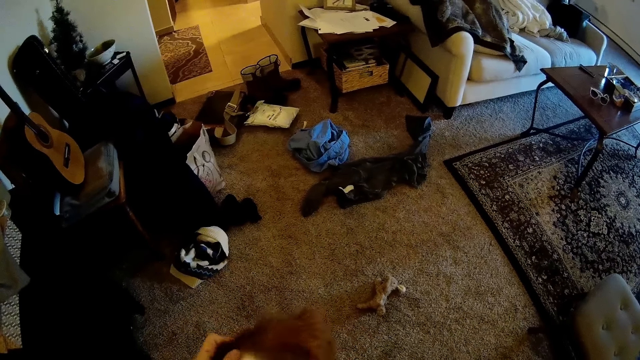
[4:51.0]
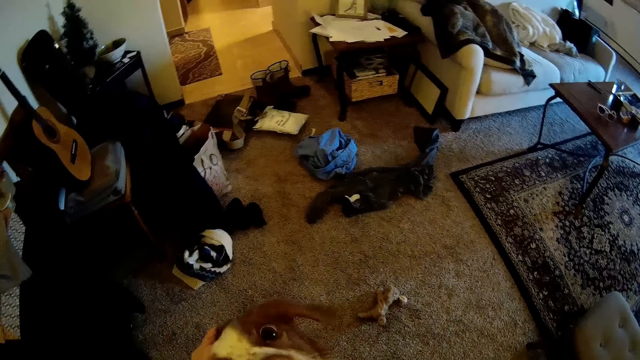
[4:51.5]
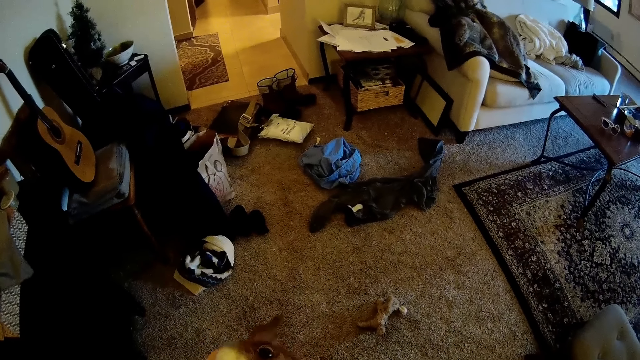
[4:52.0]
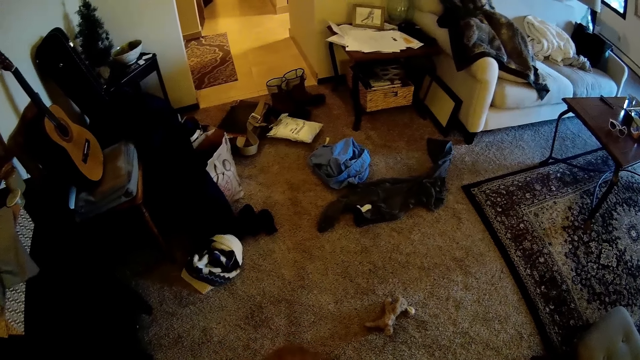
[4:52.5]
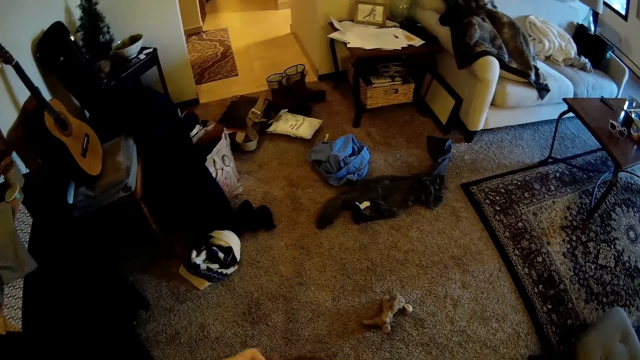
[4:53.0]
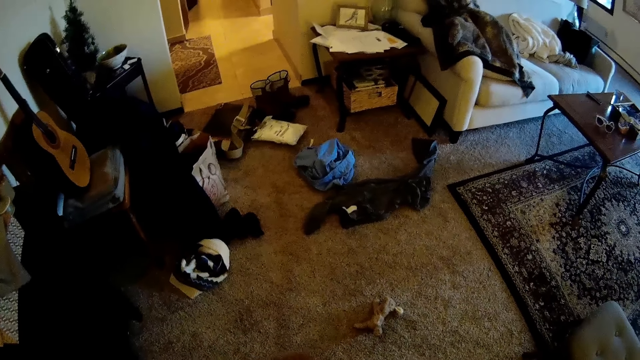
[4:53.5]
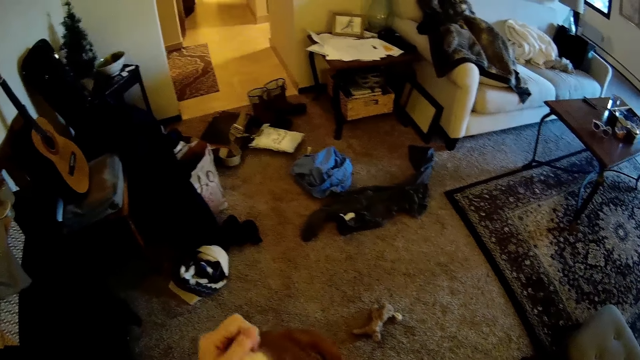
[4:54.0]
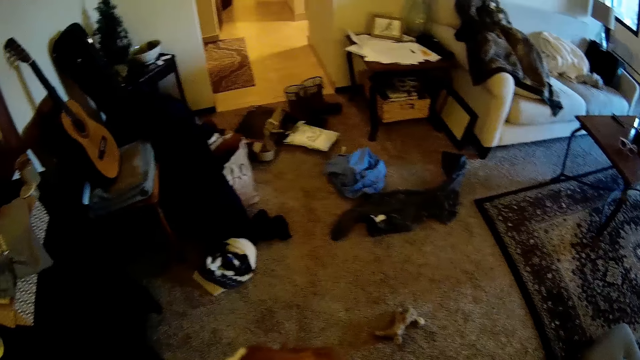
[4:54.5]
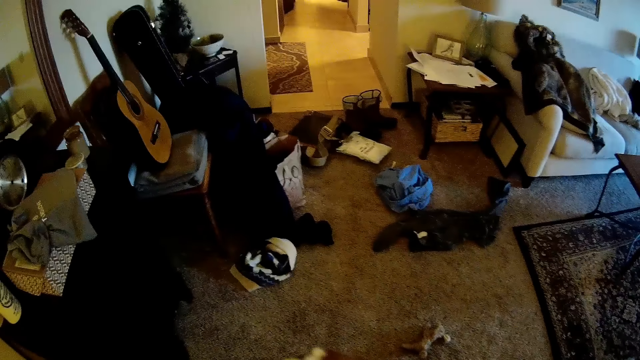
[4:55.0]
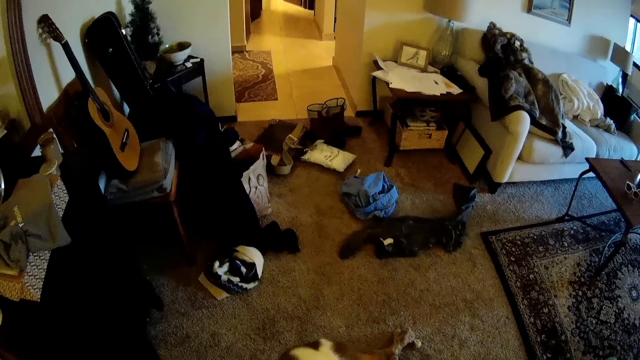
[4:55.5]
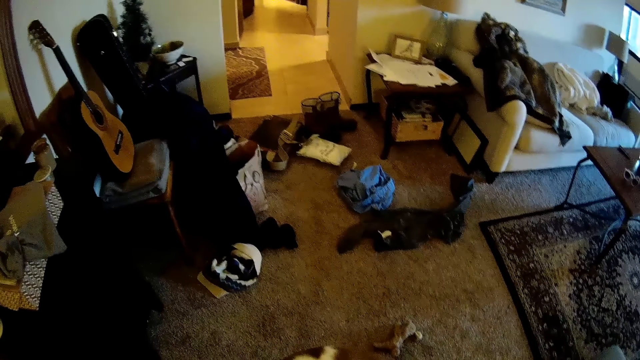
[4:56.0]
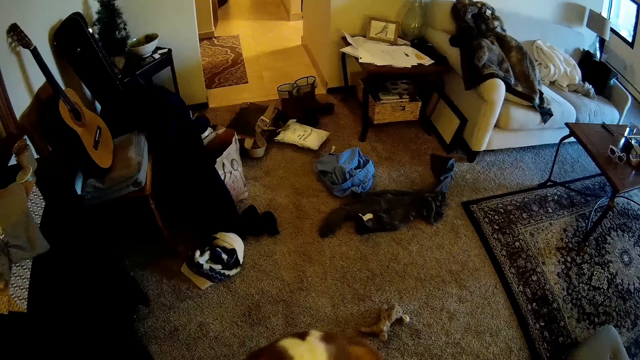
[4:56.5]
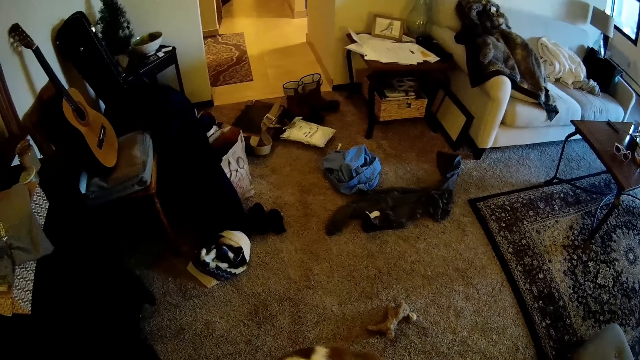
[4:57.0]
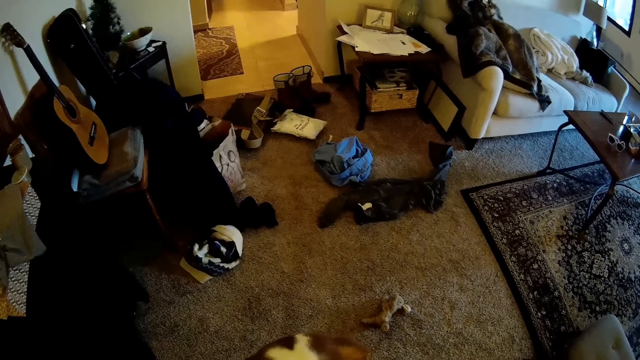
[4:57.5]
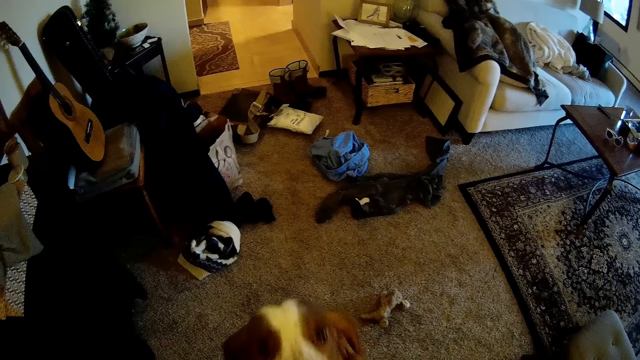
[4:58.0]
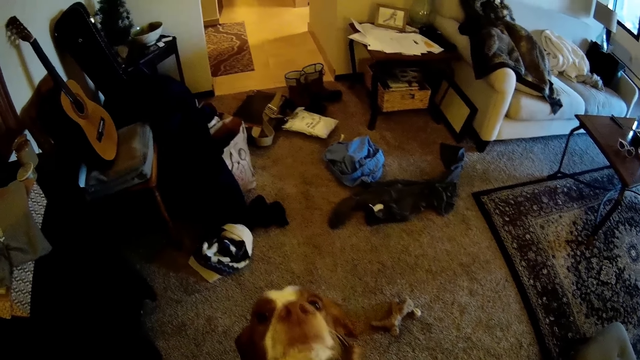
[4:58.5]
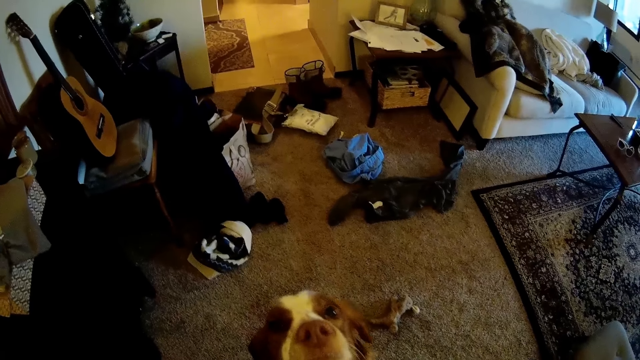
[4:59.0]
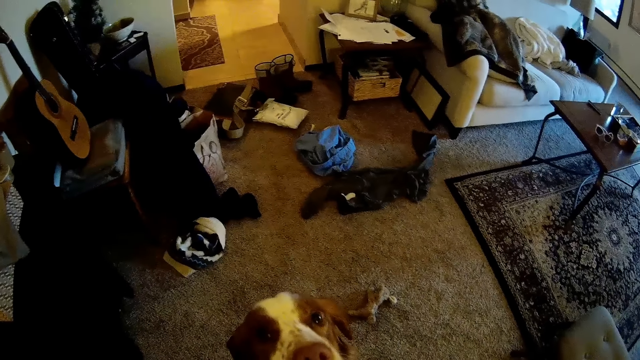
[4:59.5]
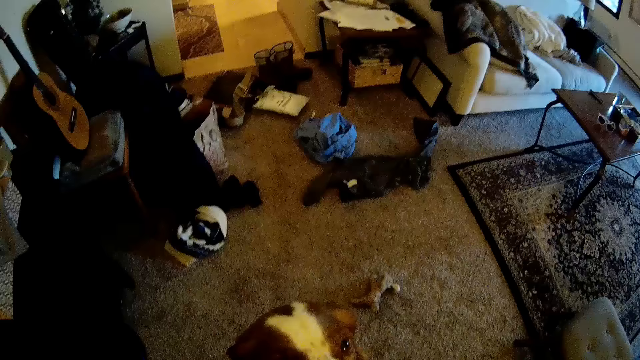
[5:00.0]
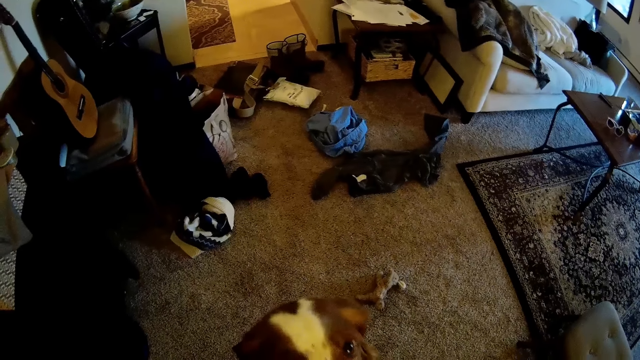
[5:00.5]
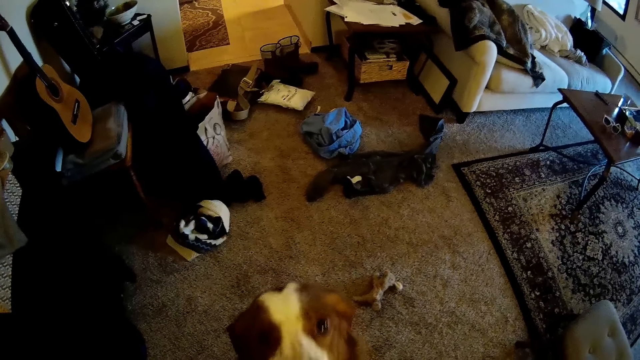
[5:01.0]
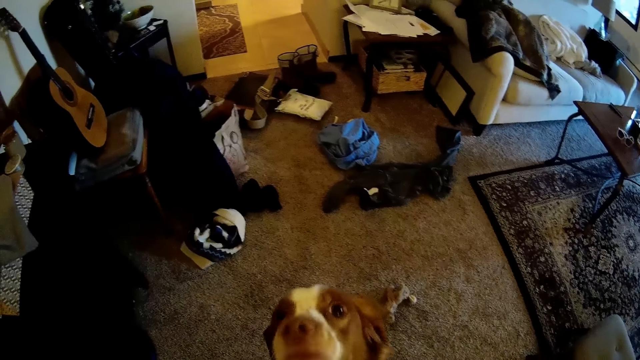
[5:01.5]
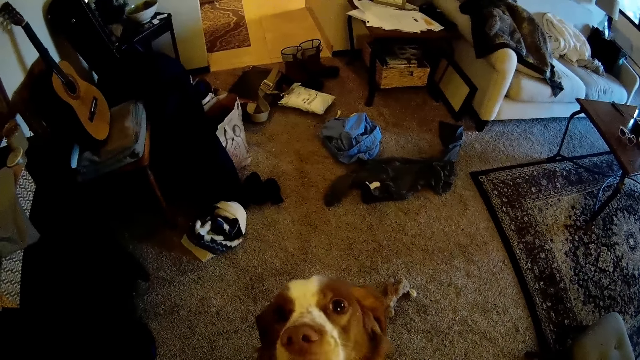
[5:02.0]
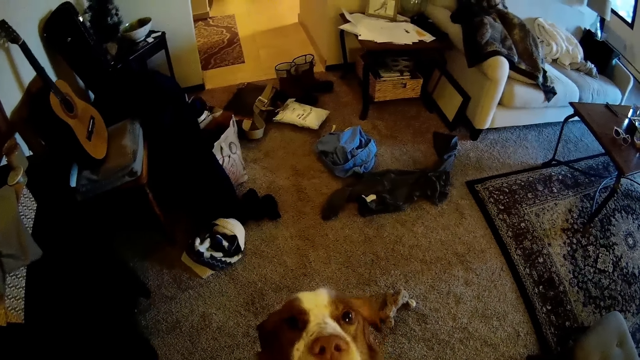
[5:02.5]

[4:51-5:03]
The camera wearer plays with a dog with both hands. They look at the dog.

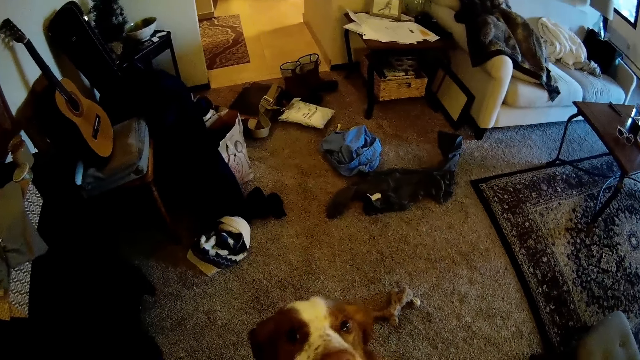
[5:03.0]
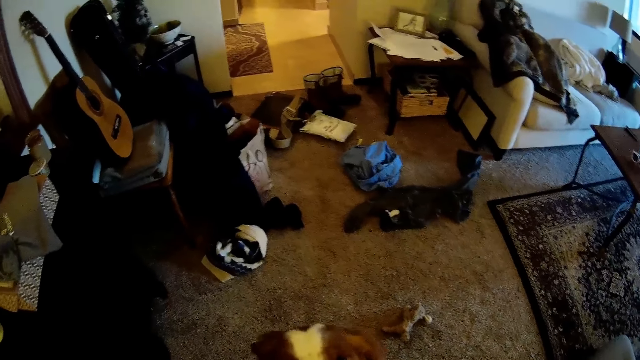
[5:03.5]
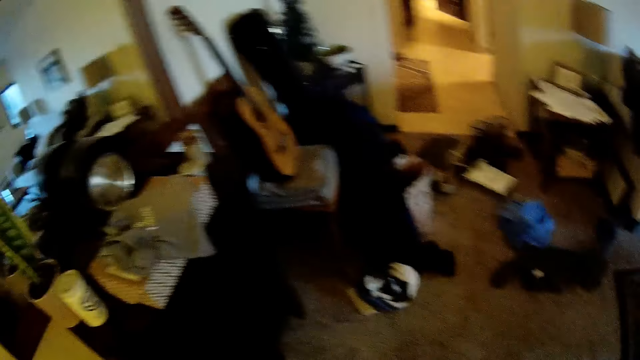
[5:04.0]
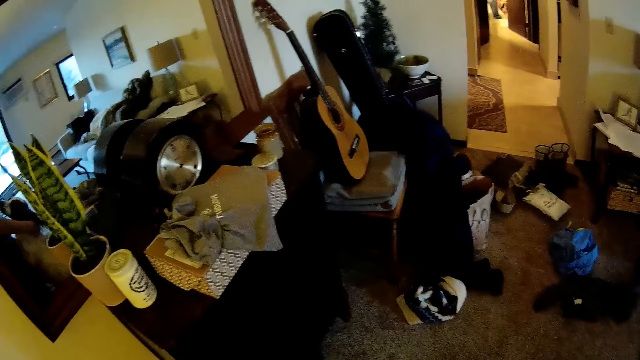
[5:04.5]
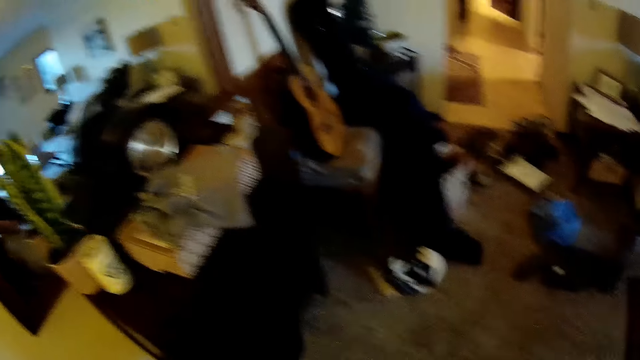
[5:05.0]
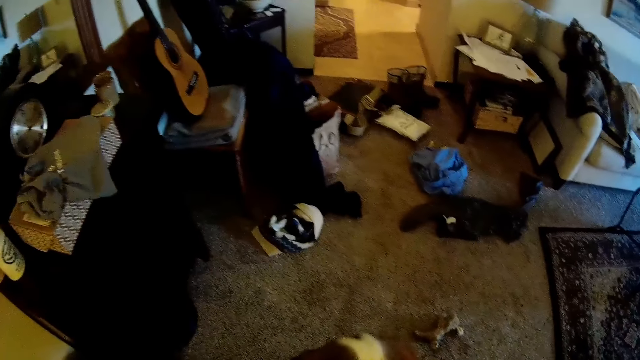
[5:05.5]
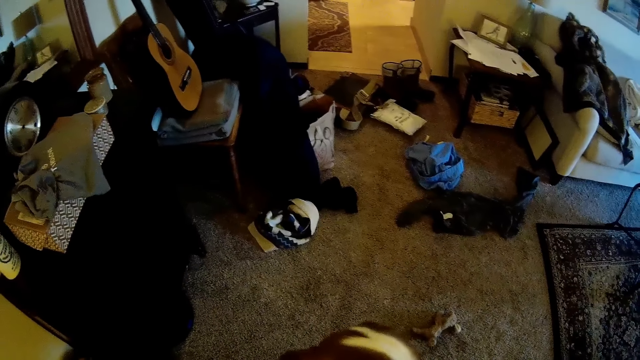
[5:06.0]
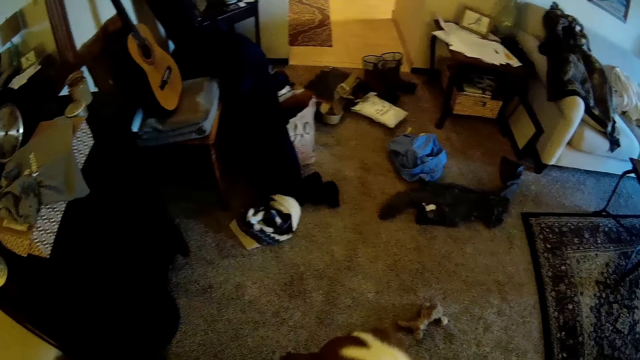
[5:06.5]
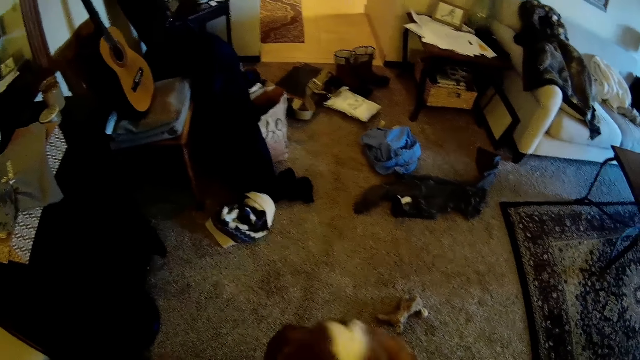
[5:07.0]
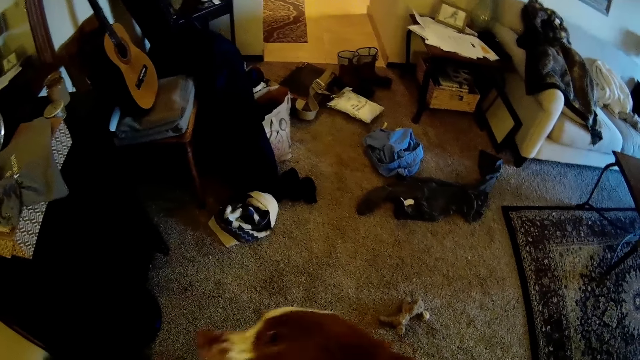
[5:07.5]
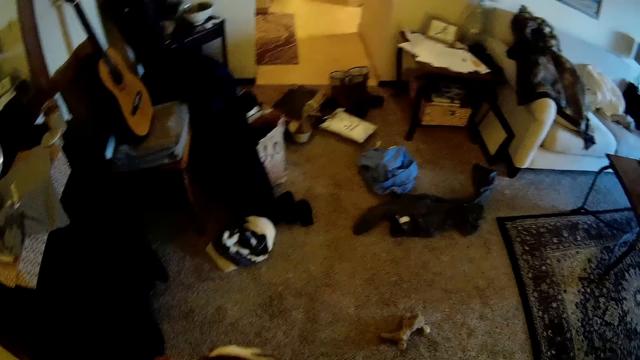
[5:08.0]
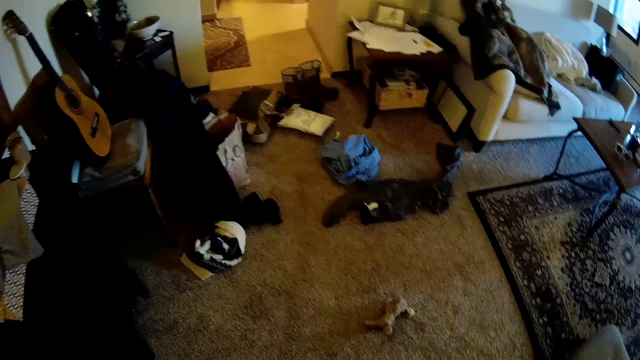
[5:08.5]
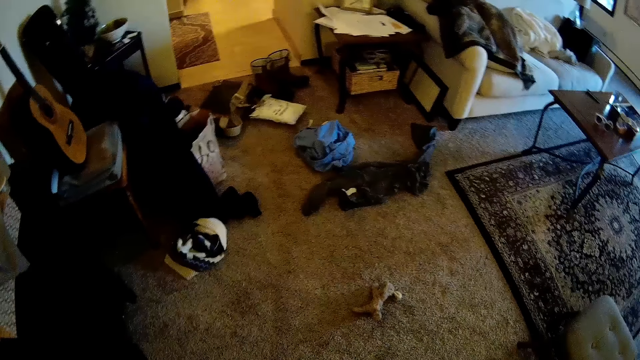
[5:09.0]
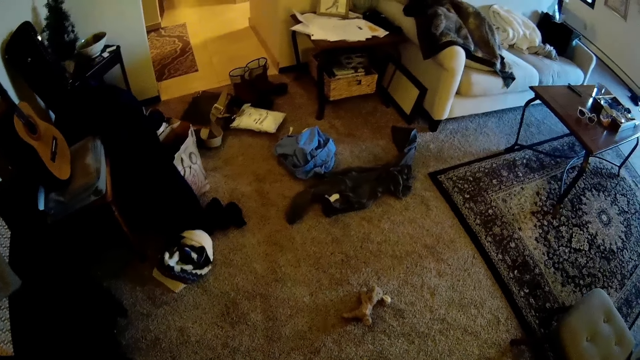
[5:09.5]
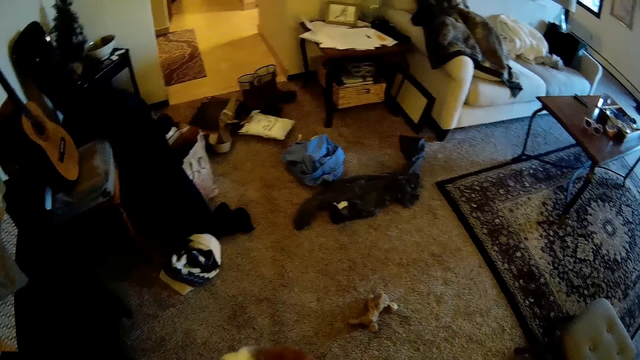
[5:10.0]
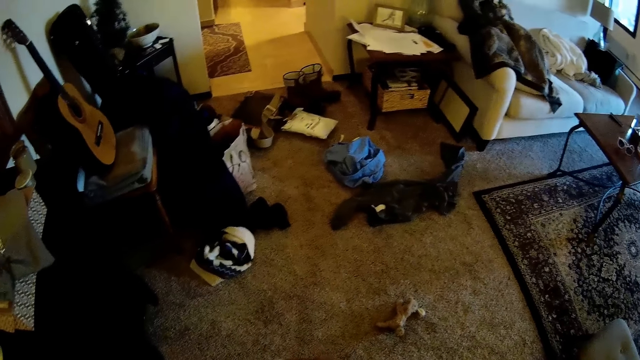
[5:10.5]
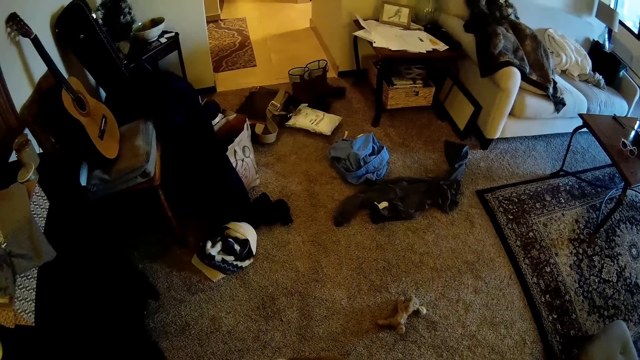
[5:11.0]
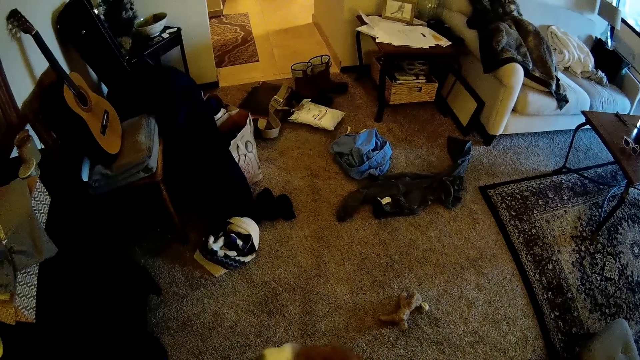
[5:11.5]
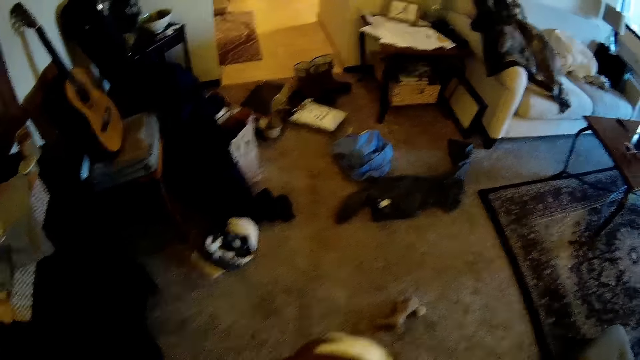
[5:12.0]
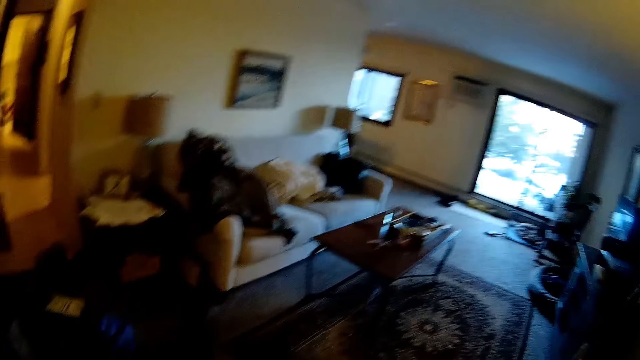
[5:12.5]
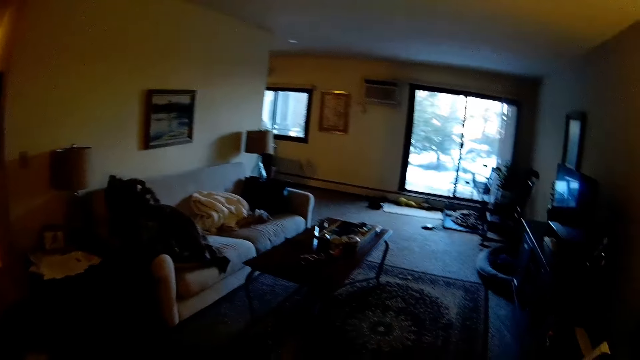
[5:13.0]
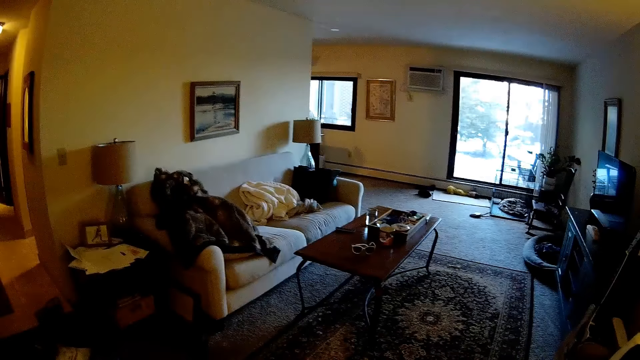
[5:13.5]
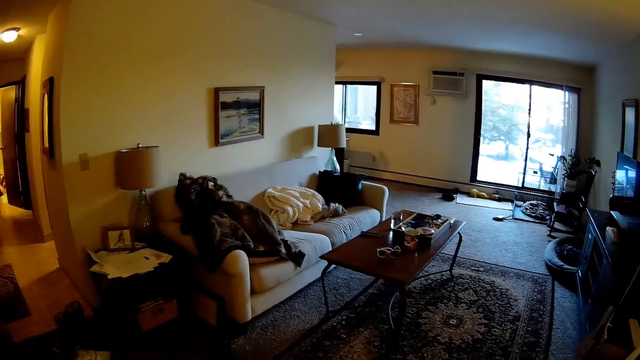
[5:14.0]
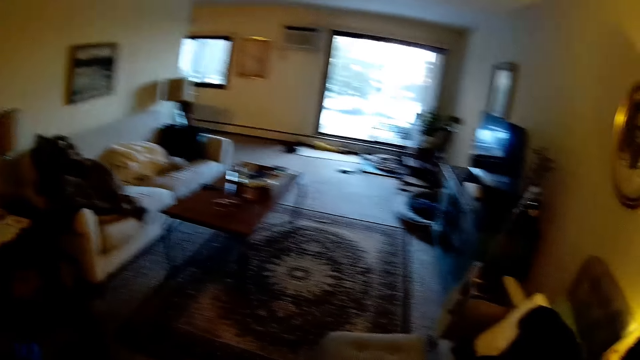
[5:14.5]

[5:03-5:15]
The camera wearer looks around.
